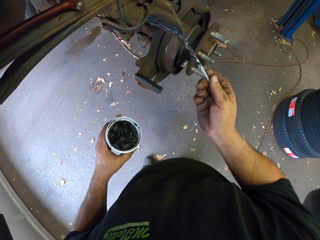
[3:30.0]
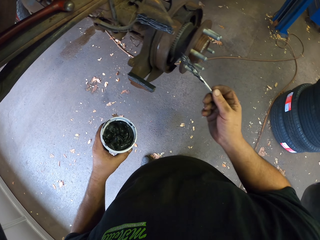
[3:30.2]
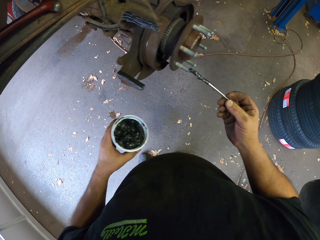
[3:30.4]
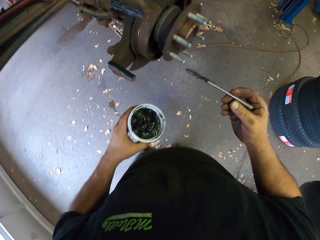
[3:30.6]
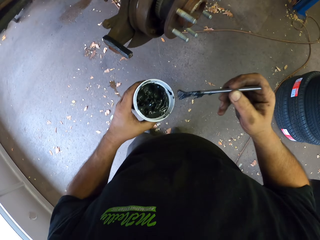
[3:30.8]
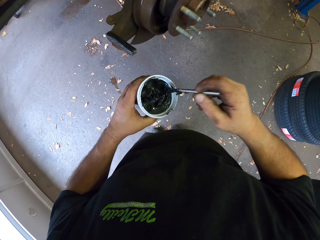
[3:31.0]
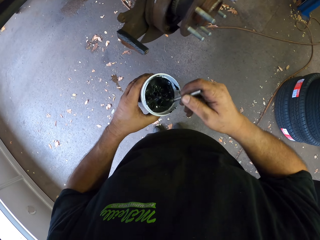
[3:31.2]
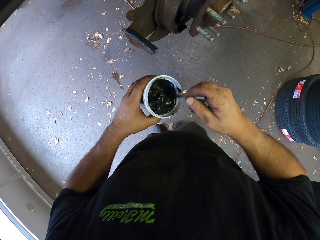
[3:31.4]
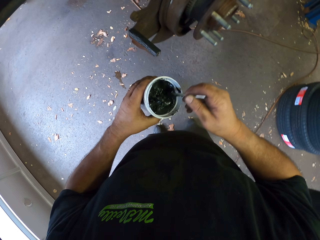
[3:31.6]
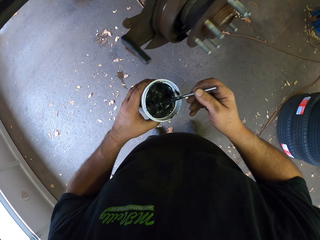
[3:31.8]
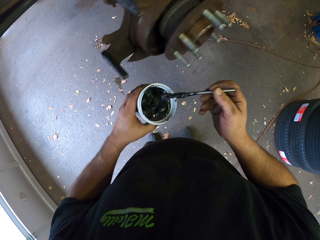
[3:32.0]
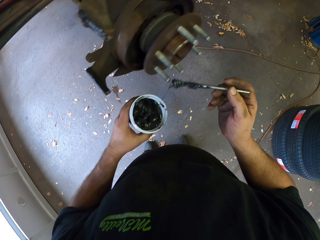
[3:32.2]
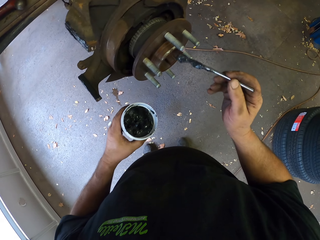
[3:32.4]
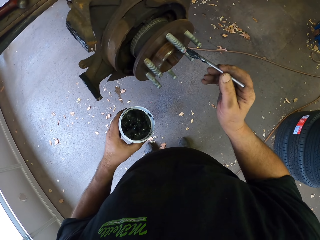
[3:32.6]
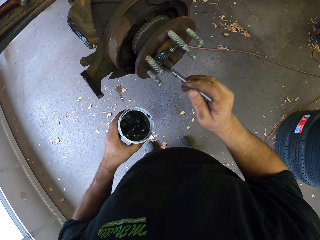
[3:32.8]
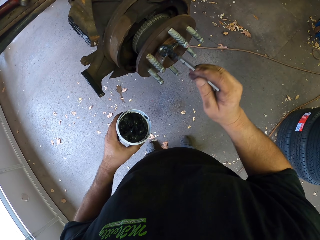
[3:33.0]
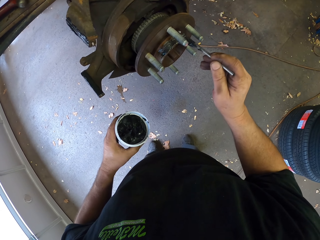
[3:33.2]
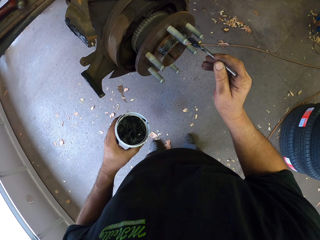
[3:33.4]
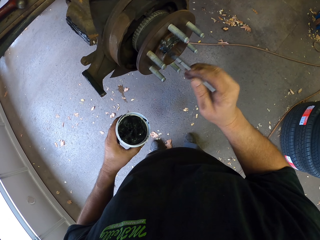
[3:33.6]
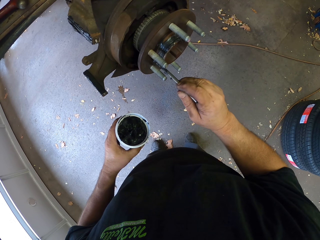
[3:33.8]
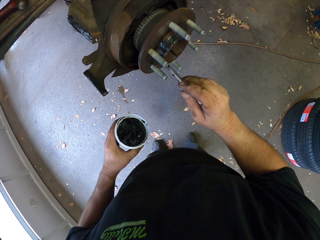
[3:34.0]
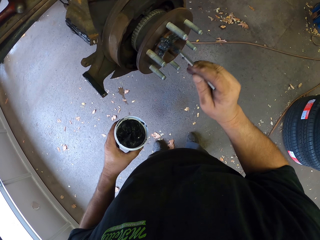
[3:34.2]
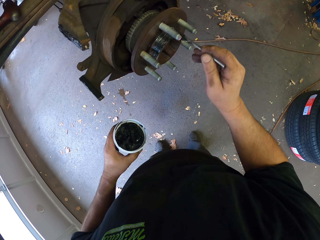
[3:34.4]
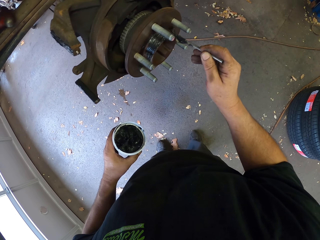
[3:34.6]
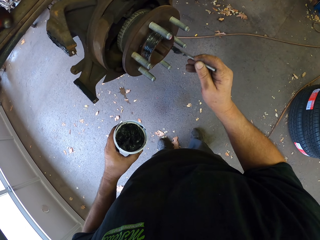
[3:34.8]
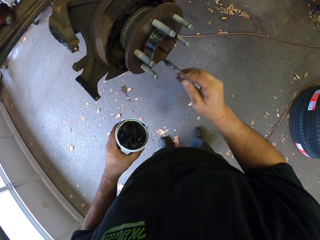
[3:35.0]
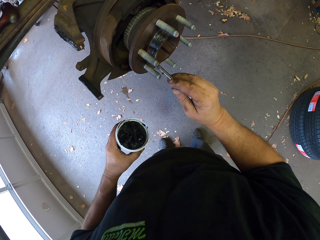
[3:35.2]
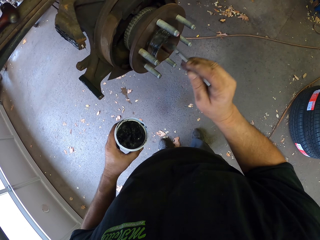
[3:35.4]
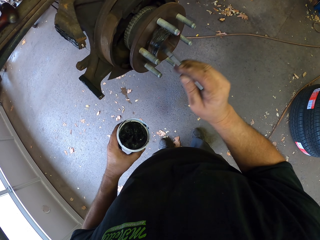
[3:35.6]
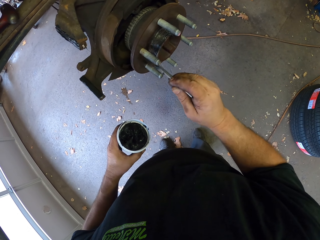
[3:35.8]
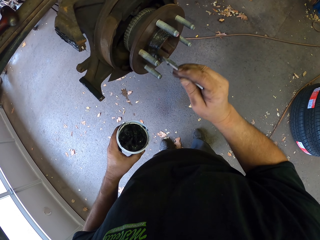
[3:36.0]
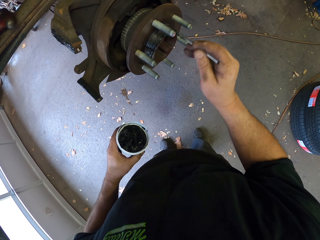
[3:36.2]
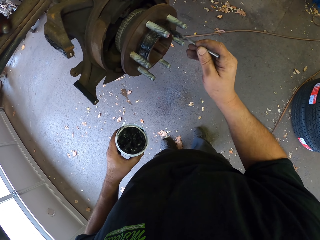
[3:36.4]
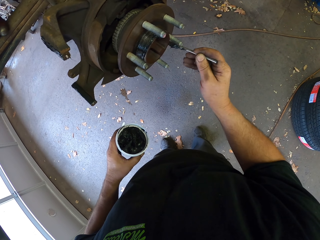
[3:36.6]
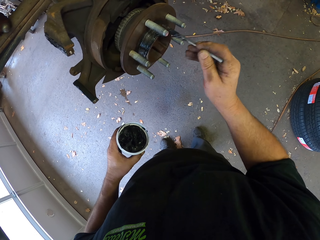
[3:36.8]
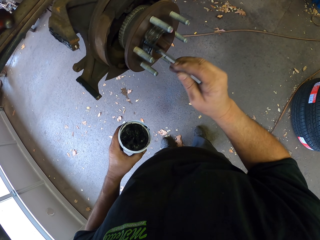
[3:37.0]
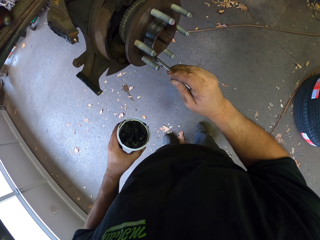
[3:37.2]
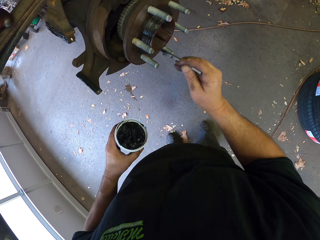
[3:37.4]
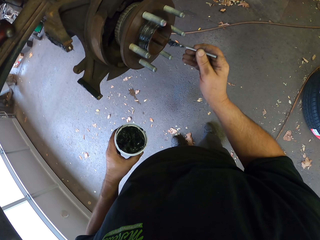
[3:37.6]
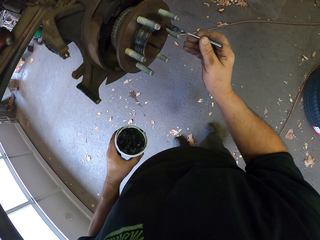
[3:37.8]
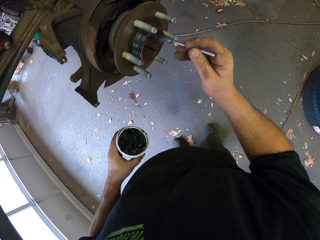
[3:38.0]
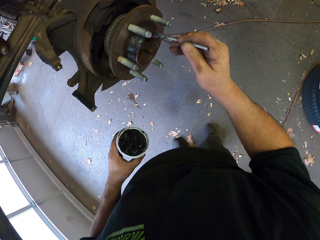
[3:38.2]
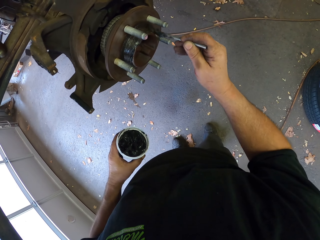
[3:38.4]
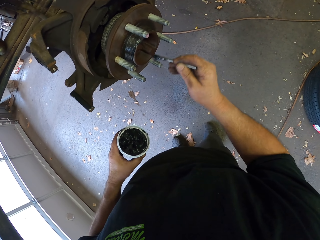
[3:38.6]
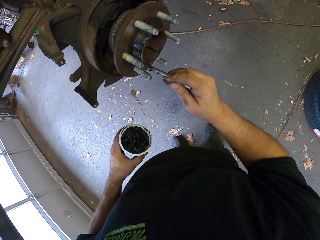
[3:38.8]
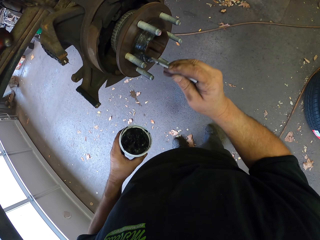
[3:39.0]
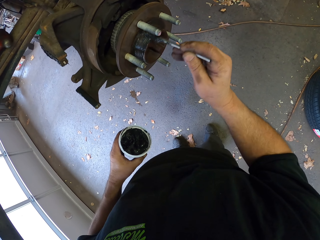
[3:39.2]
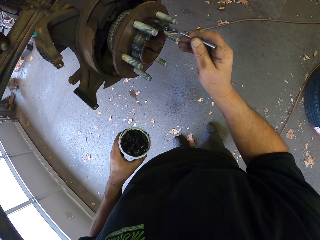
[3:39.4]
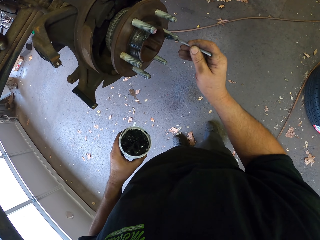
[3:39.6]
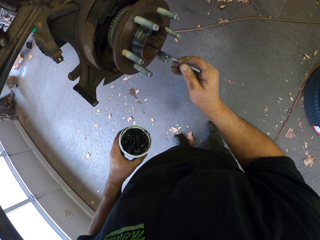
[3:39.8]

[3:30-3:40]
The camera wearer scoops oil from the oil container. They spread oil on the wheel stud with the metal rod.

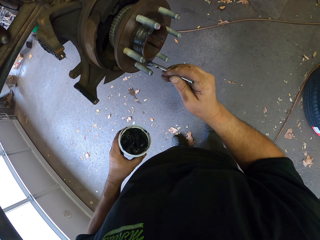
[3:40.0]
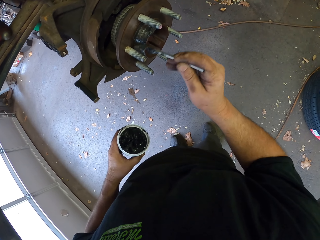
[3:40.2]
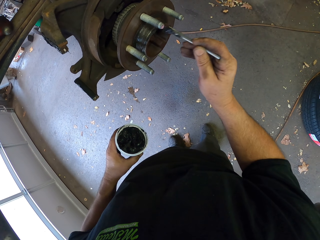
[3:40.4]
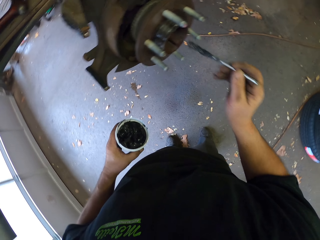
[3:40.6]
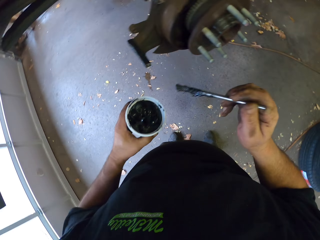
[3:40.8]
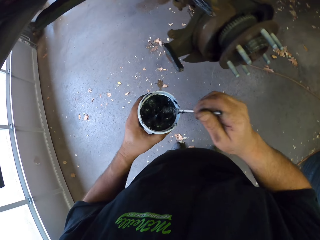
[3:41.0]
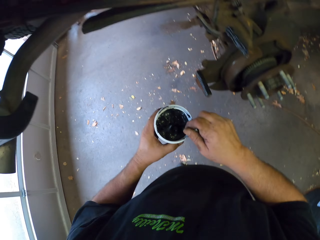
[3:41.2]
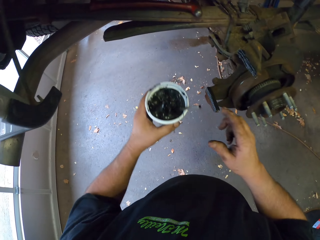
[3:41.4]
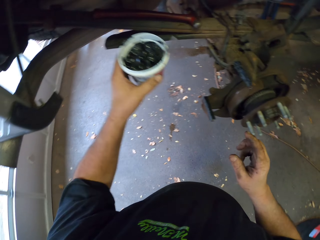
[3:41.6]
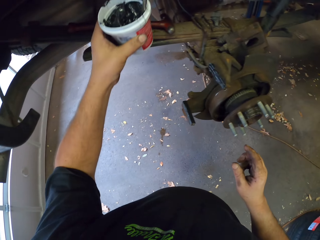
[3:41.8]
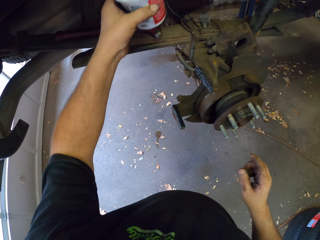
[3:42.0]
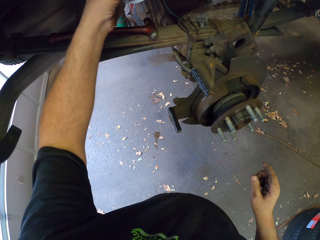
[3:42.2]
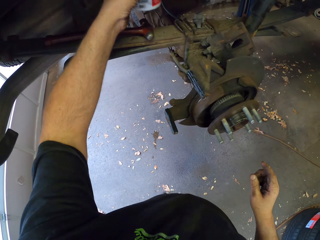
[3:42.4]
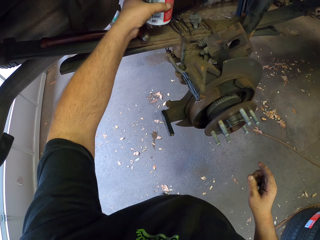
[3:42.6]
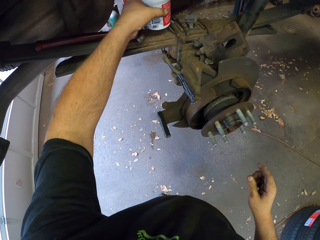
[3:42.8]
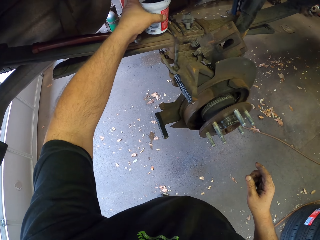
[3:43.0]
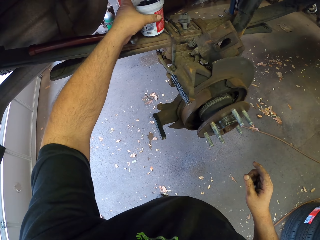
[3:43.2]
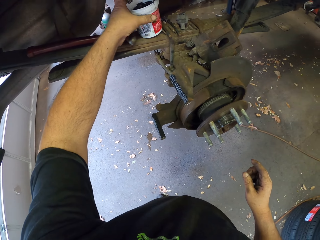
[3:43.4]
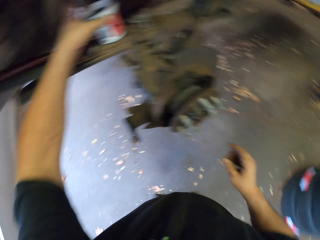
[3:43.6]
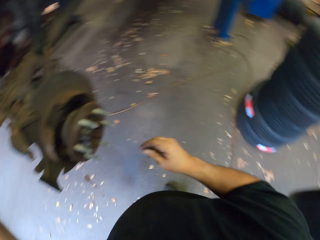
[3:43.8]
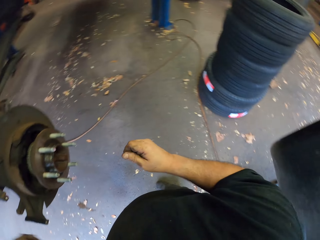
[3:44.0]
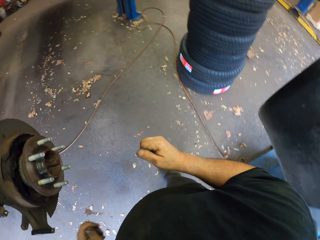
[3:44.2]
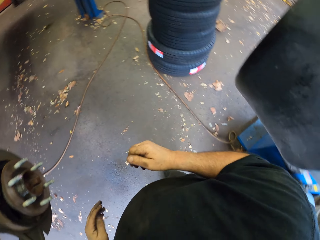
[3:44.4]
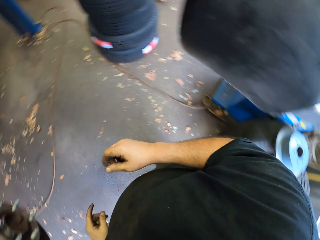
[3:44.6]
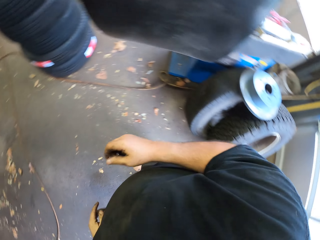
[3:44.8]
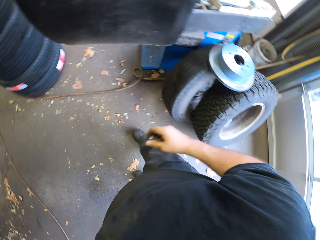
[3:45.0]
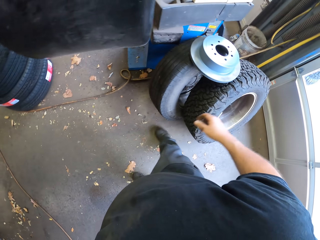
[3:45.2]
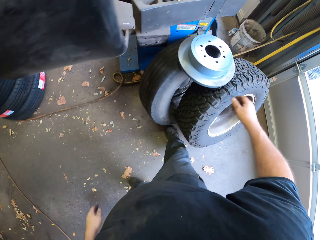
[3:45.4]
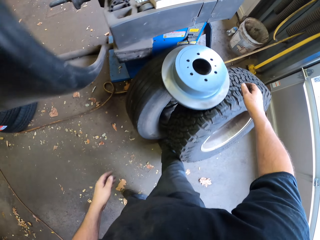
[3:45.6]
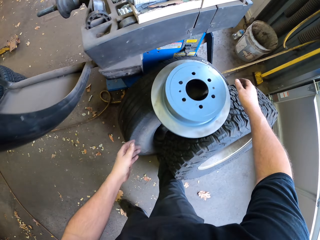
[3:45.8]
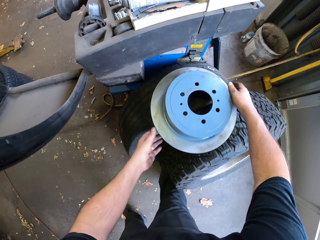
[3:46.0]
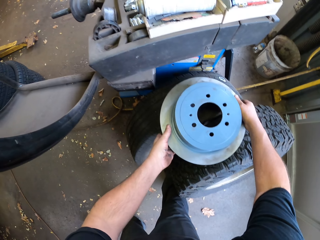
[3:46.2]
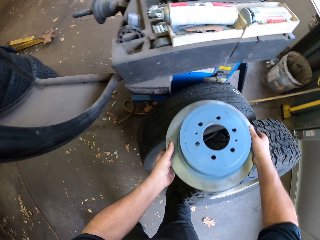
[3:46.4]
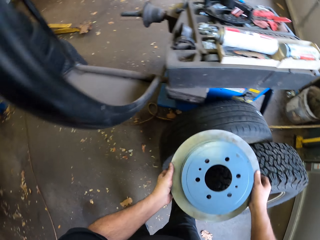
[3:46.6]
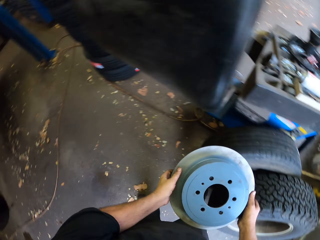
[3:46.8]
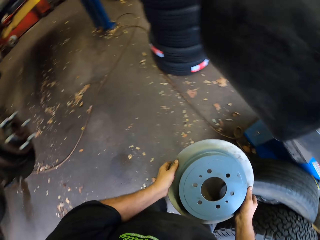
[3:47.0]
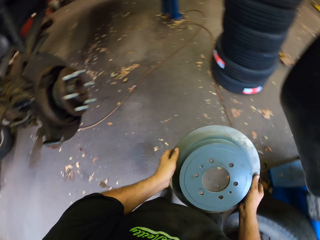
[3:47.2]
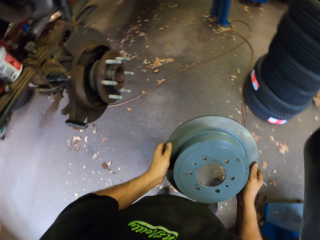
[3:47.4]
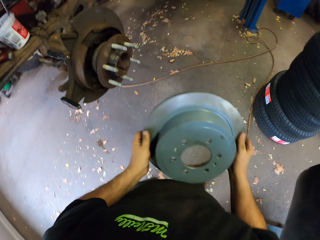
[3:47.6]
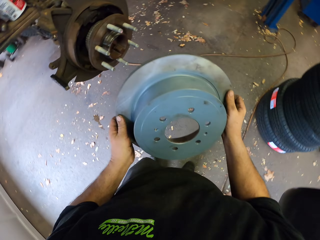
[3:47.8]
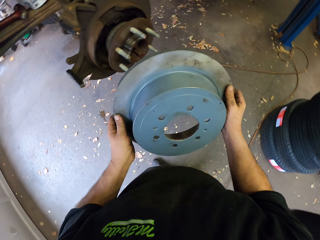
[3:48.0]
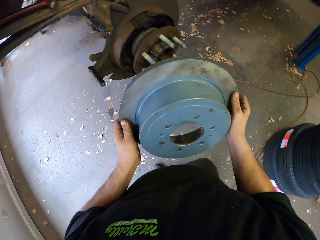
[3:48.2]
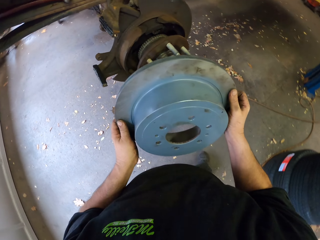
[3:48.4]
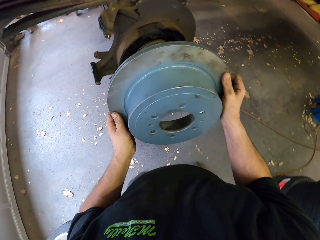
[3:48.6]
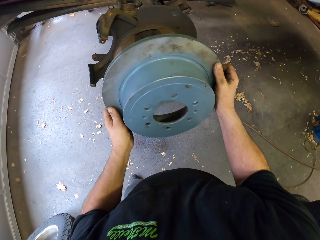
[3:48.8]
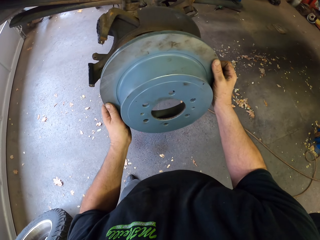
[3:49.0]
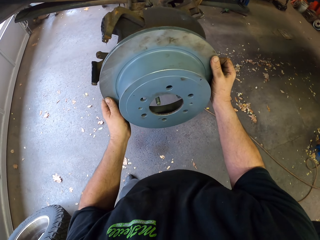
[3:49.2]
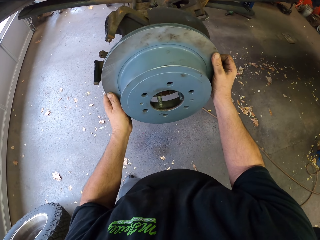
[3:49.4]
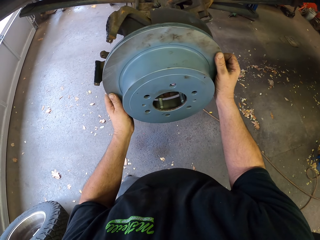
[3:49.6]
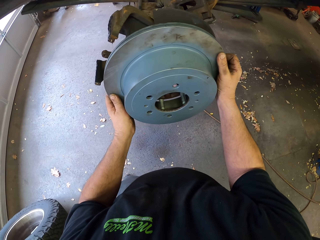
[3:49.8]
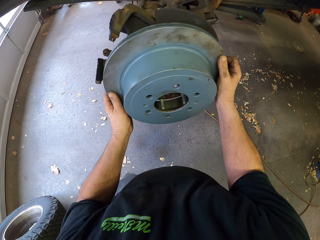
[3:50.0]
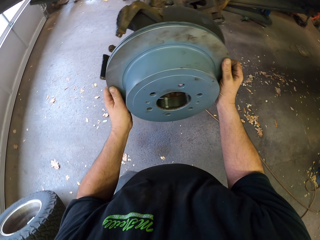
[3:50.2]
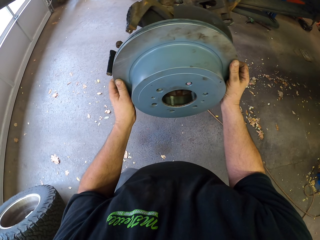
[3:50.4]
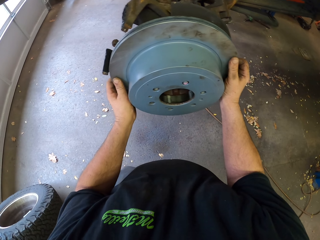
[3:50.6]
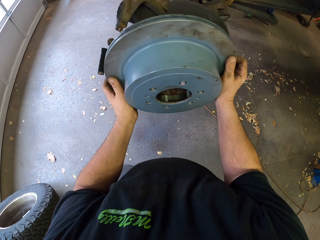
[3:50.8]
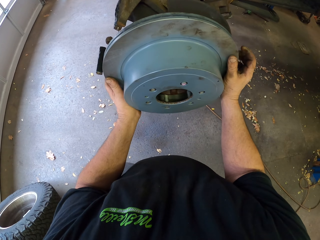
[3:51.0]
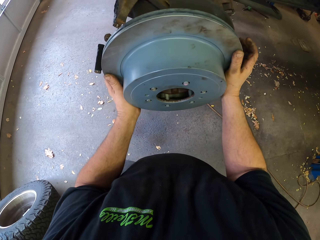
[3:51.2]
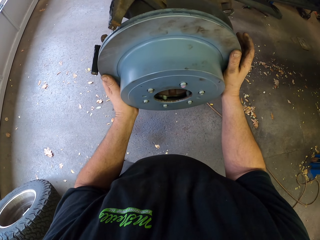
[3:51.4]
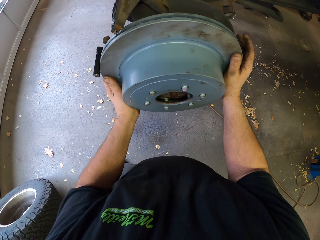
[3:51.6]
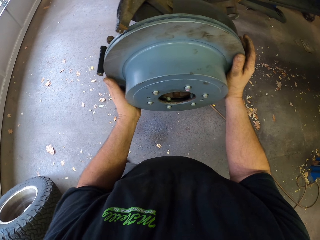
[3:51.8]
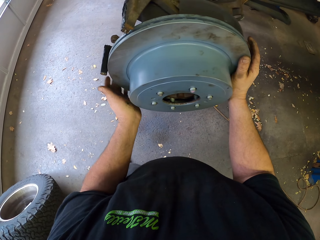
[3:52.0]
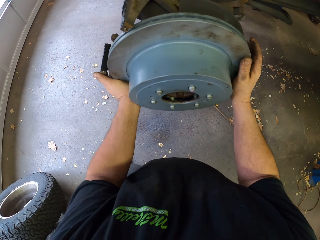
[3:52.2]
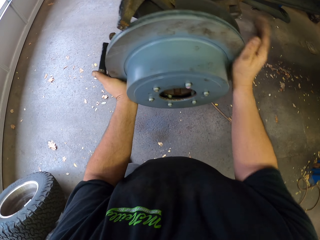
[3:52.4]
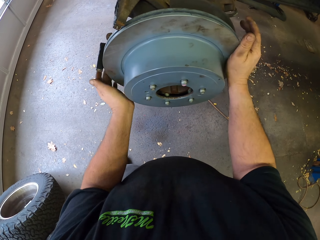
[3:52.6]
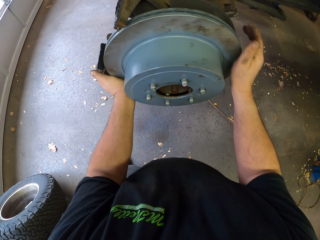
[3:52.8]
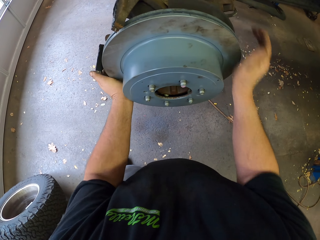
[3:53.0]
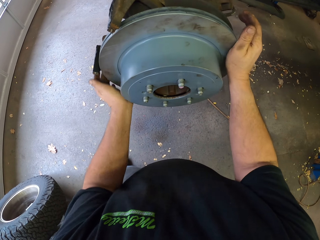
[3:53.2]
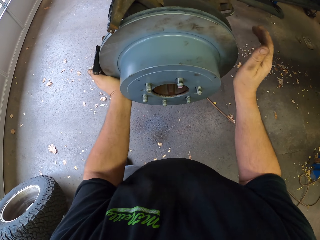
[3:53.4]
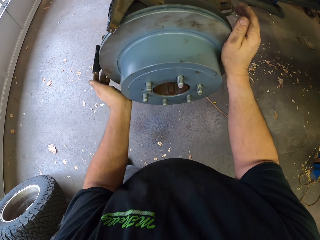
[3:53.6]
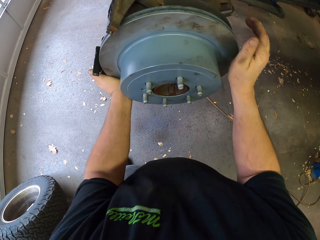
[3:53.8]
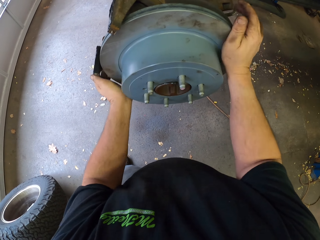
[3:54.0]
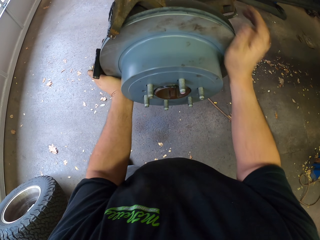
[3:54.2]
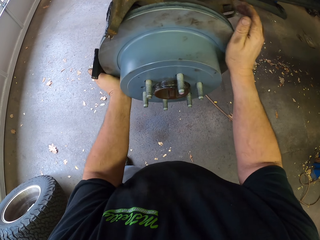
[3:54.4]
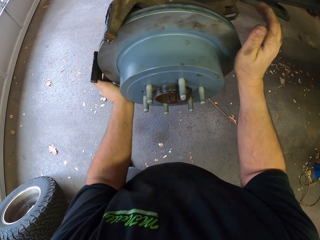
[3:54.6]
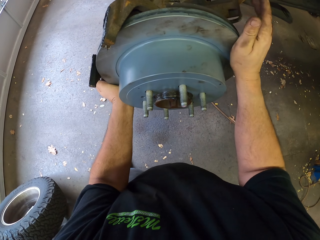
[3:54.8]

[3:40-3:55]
The camera wearer puts the metal rod in the oil container. They put the oil container down on the car frame. They pick up a brake disc center cap. They insert the brake disc center cap on the wheel stud.
